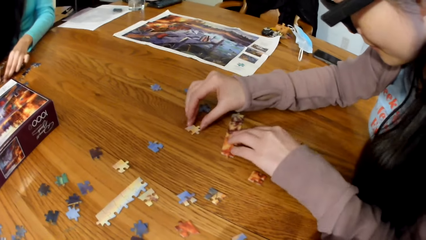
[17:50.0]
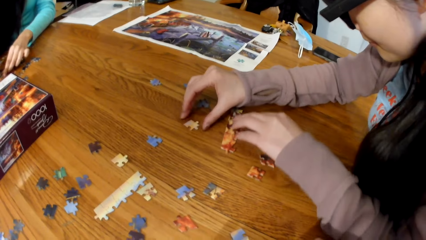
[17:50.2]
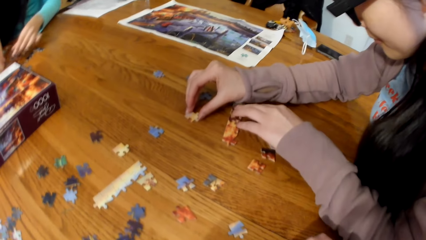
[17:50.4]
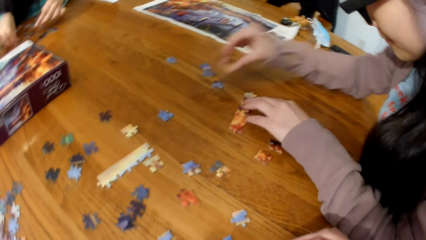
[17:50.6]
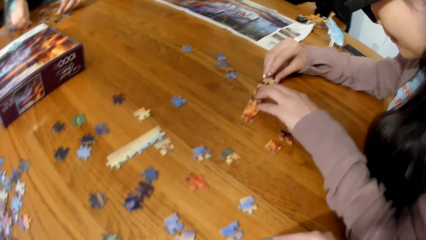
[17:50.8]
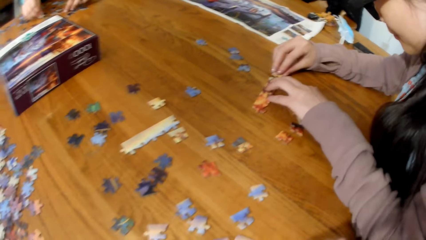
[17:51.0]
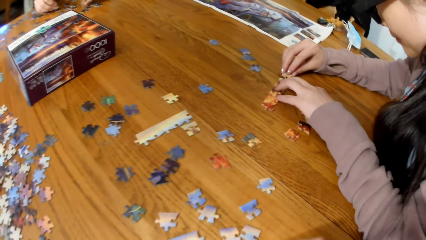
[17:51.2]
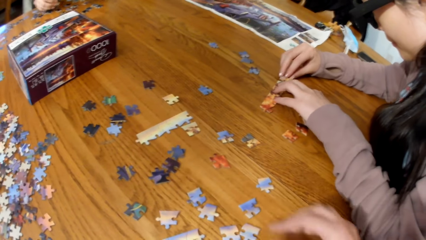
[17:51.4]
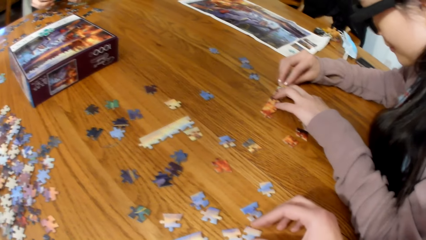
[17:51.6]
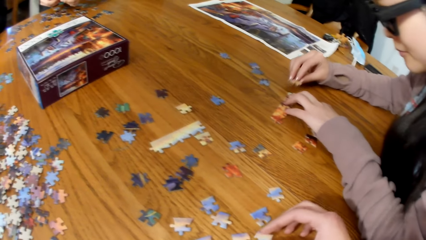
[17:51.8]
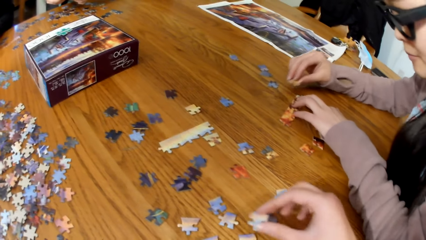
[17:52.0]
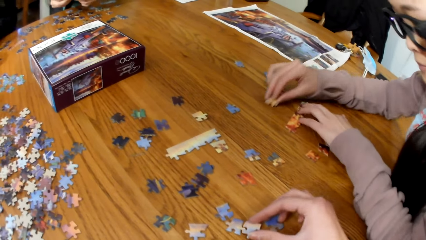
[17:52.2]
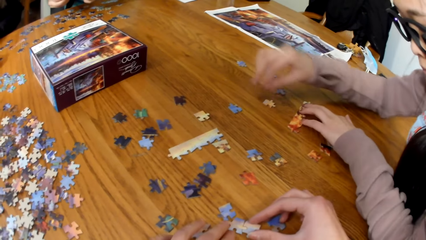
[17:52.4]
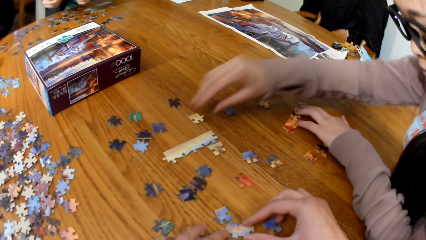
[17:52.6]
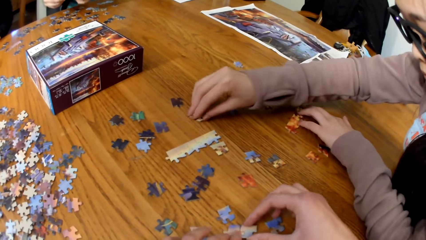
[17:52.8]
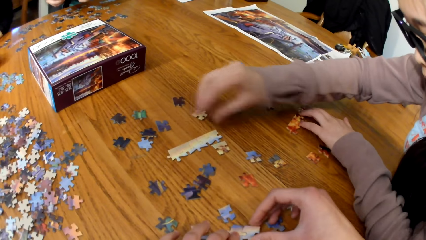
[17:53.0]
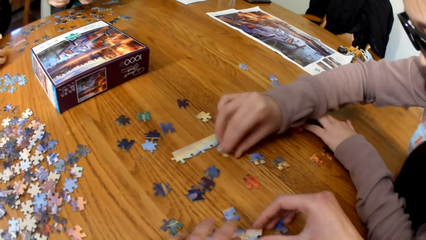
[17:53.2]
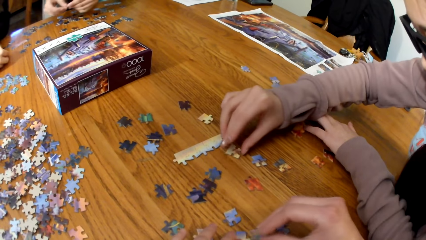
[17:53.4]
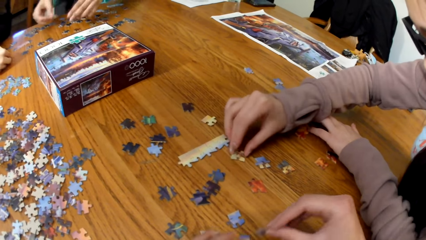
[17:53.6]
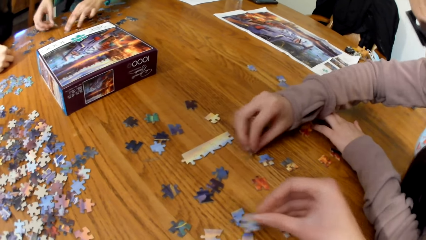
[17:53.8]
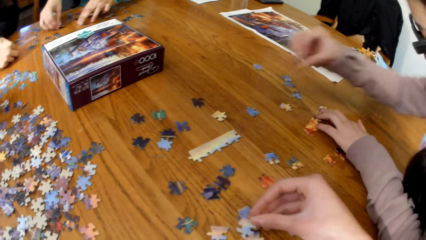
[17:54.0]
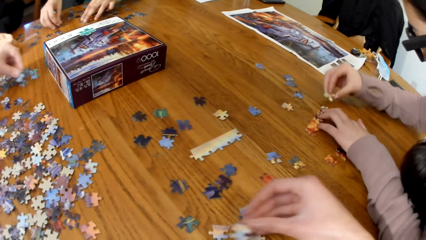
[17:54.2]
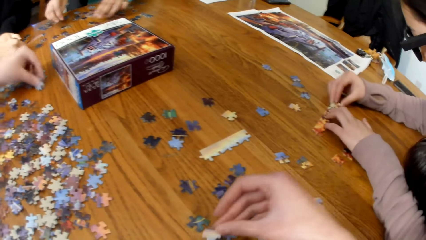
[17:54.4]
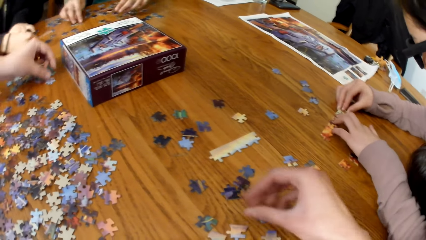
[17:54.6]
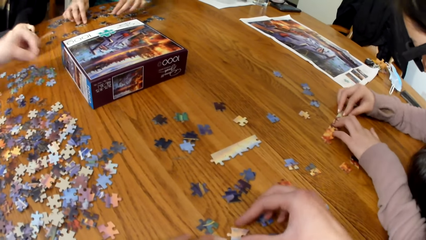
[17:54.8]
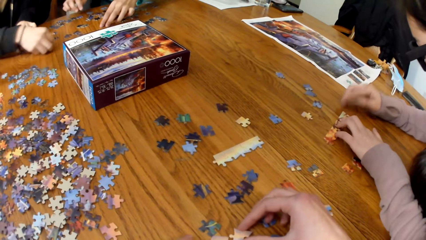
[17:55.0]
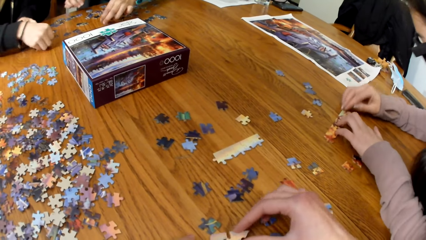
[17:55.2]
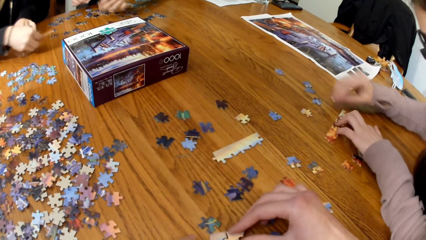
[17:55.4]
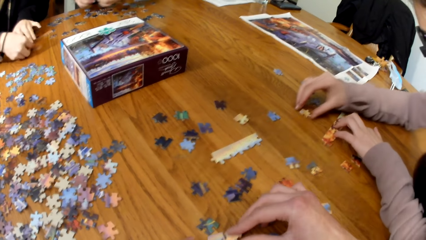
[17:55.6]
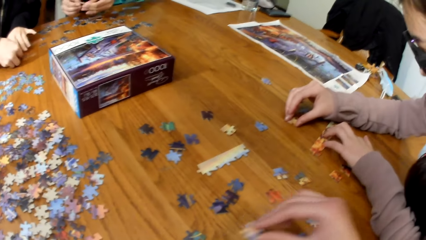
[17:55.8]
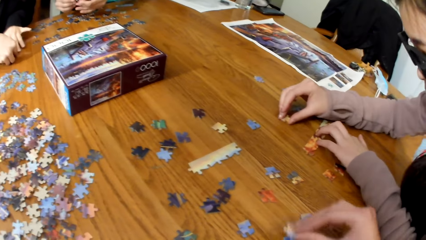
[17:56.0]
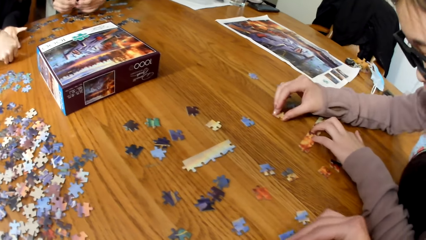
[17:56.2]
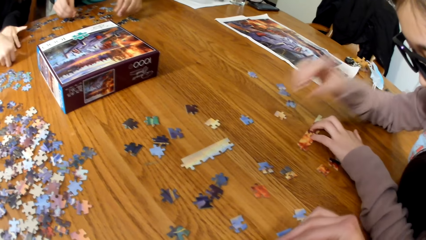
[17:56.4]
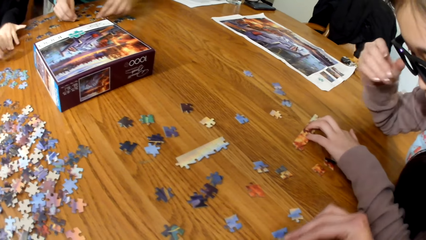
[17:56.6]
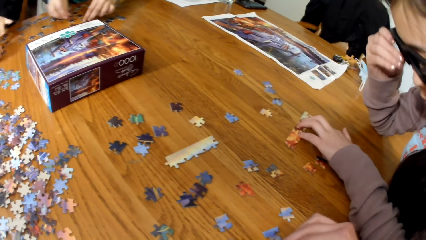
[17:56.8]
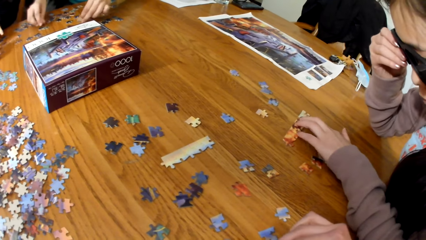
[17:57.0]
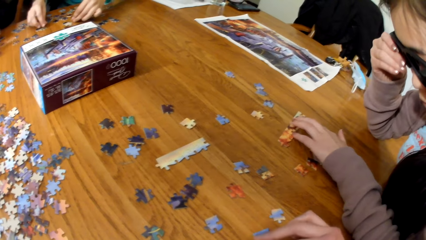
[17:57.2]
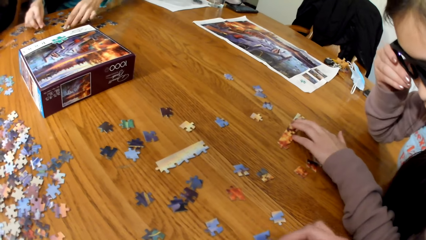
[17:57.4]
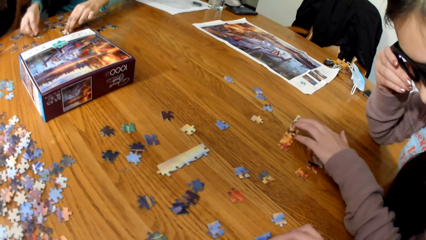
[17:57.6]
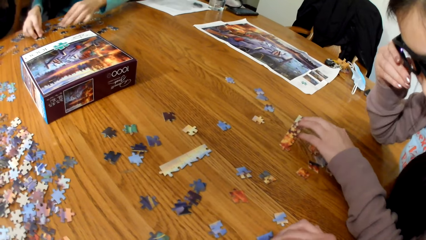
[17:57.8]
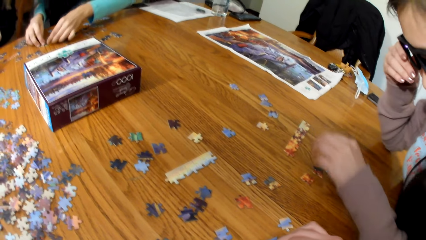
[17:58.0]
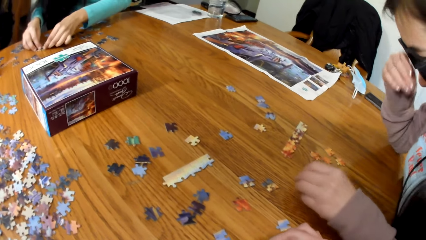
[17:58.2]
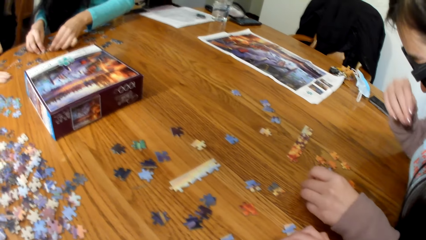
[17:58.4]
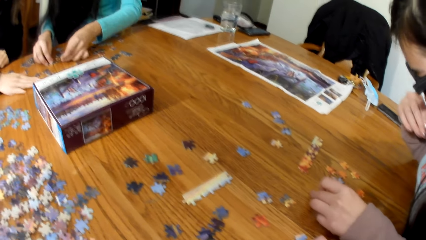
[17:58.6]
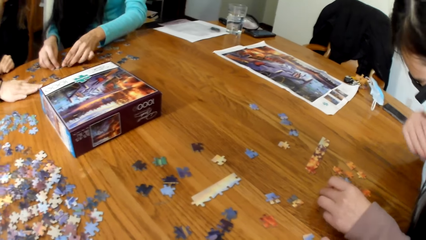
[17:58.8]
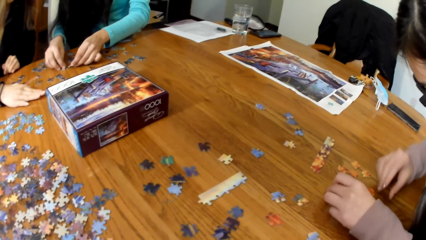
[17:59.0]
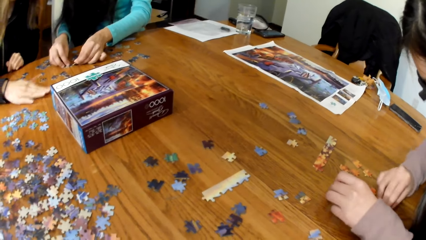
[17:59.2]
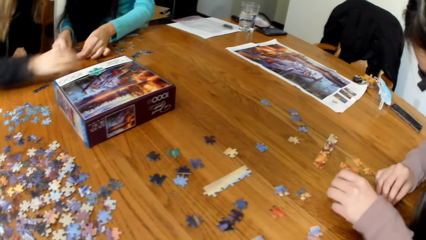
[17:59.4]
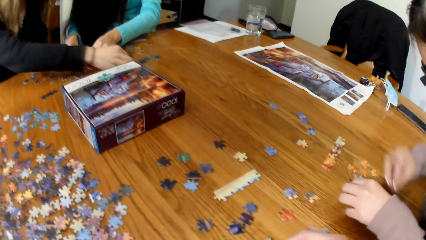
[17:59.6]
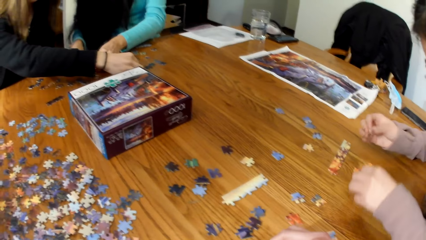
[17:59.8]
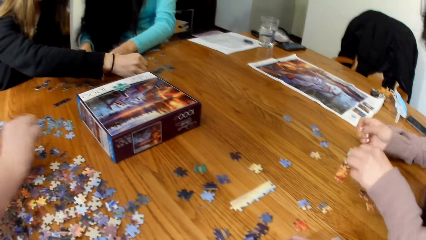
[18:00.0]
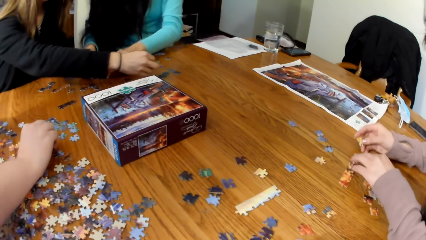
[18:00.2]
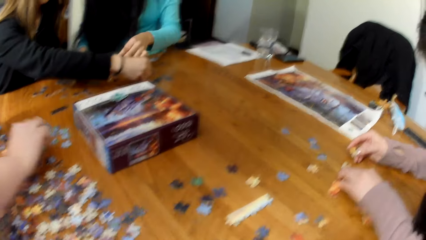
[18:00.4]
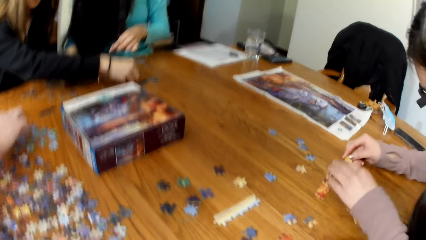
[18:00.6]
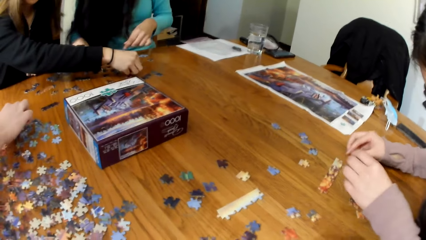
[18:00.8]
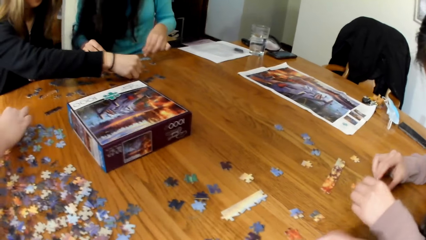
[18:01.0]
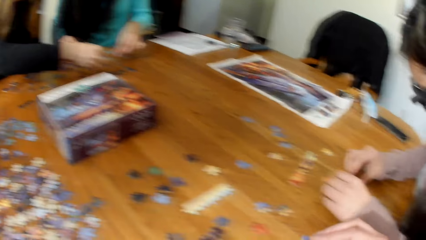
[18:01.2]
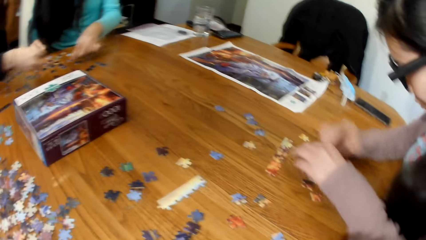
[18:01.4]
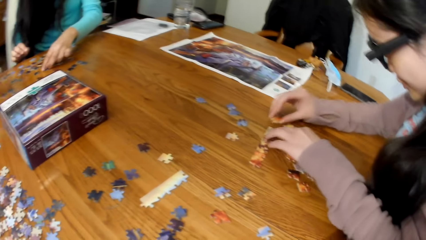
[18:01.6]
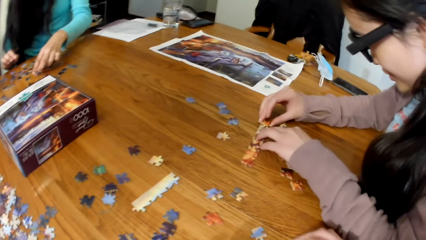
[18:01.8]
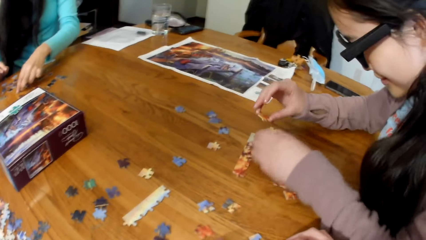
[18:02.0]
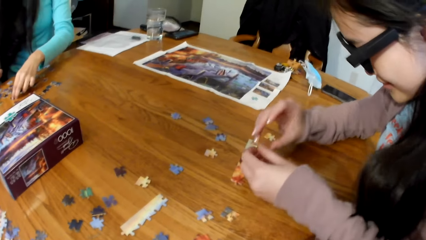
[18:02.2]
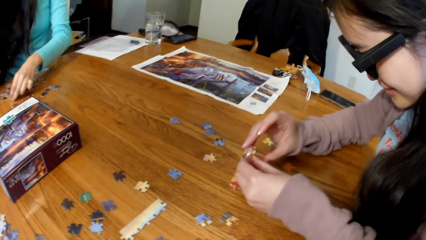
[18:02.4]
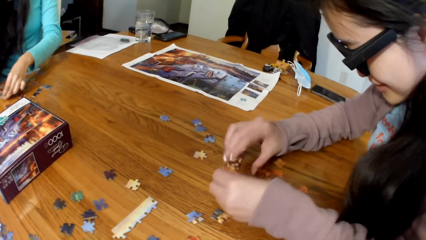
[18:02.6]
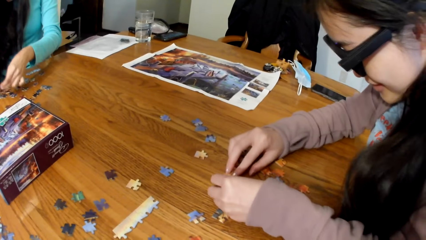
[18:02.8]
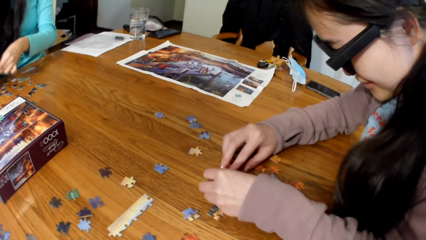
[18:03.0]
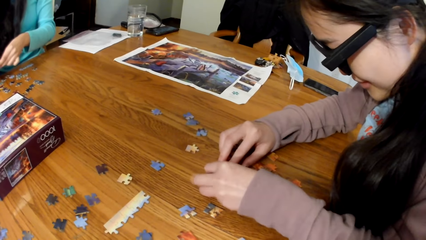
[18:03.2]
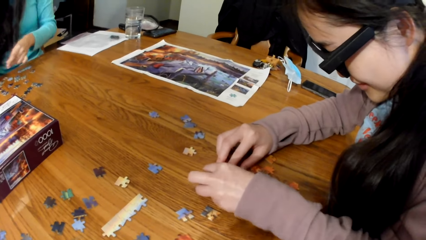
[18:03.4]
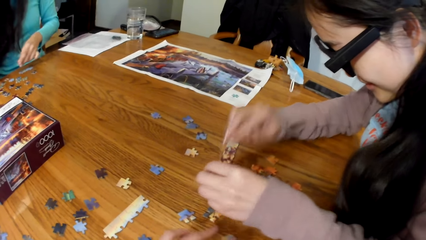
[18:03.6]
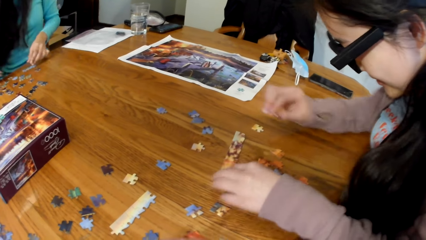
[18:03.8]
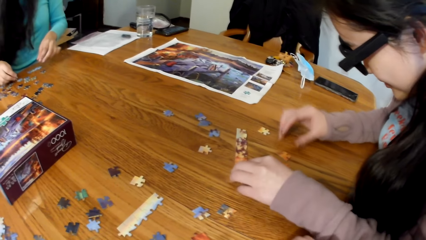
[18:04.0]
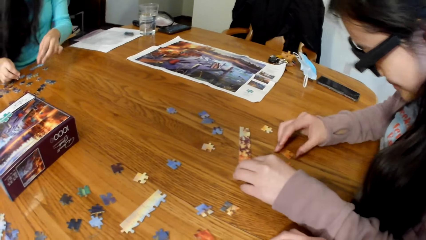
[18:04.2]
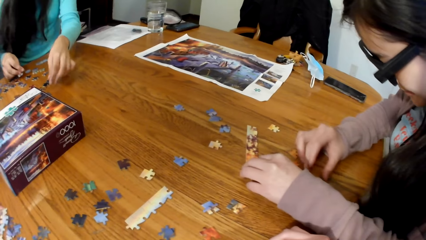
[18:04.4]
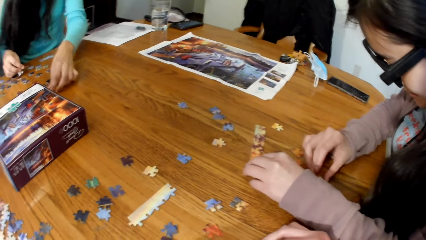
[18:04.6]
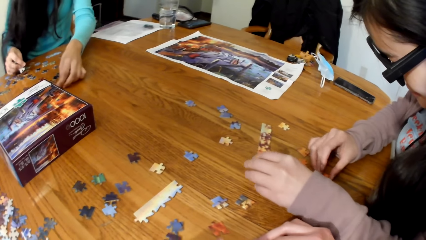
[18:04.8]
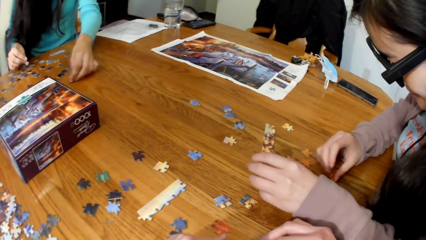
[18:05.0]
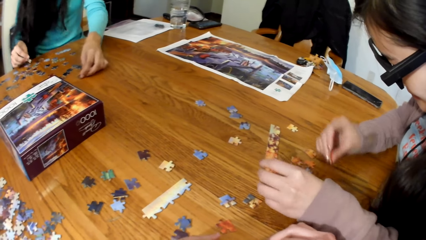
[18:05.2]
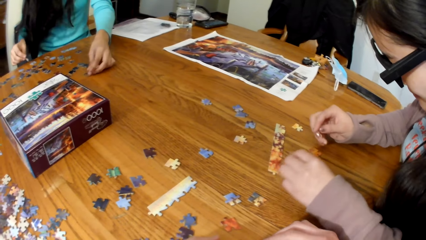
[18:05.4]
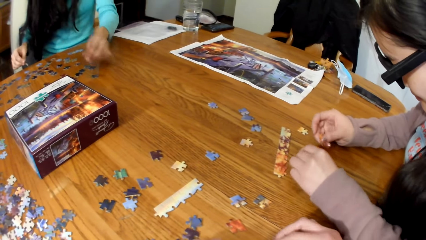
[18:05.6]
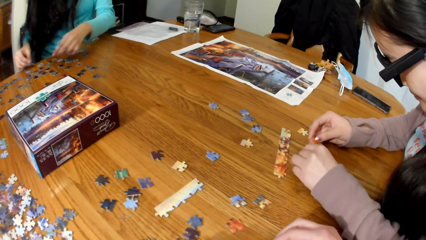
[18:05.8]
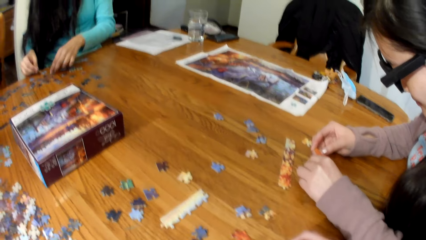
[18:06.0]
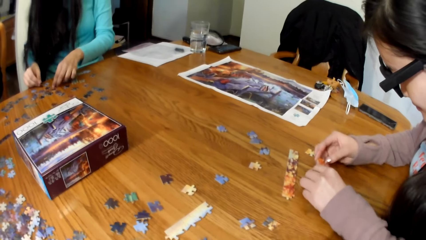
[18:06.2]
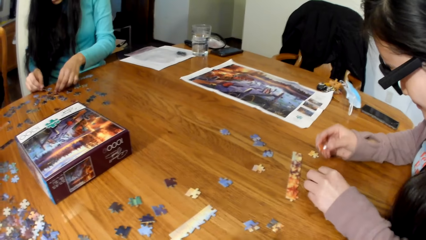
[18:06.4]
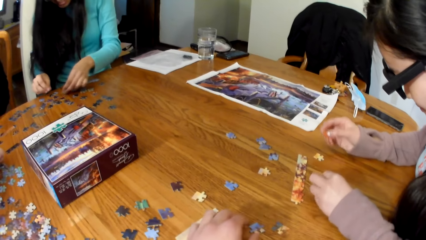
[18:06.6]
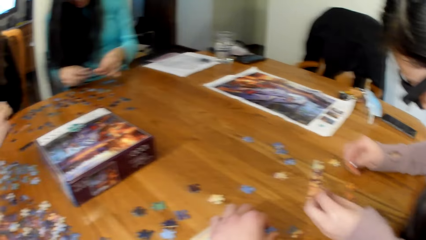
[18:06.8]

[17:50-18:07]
The camera wearer picks the pieces of puzzle. A lady plays the jigsaw puzzle. The camera wearer plays the jigsaw puzzle. The lady plays the jigsaw puzzle. Another lady plays the jigsaw puzzle. The first lady plays the jigsaw puzzle.
